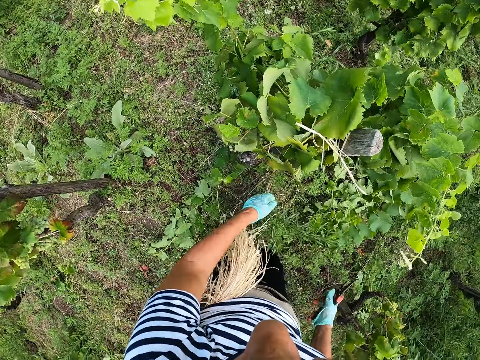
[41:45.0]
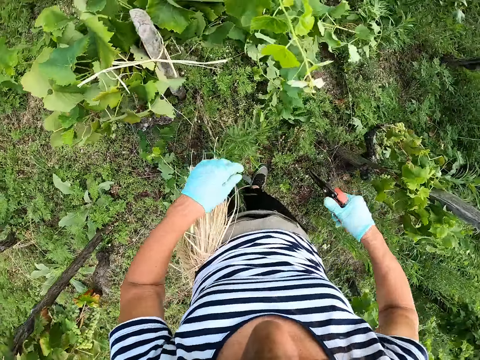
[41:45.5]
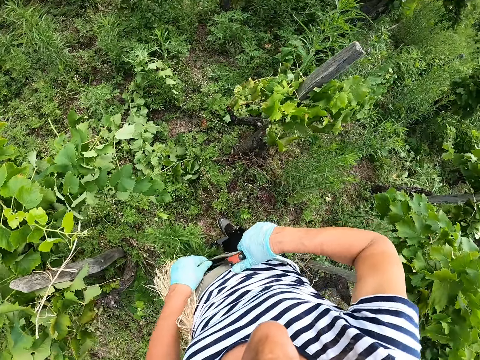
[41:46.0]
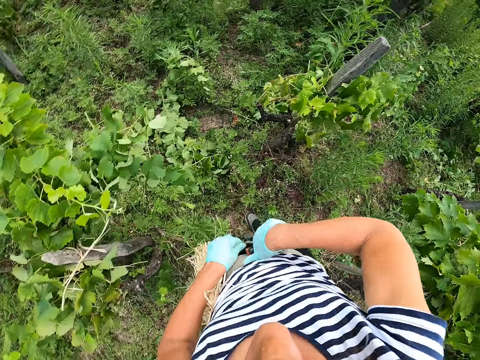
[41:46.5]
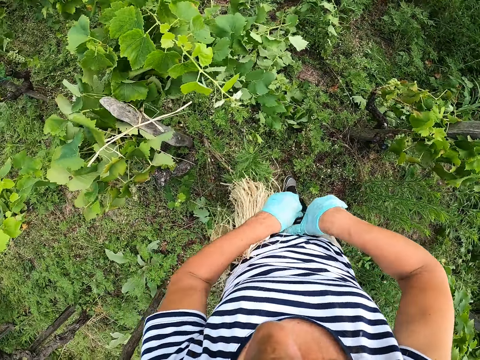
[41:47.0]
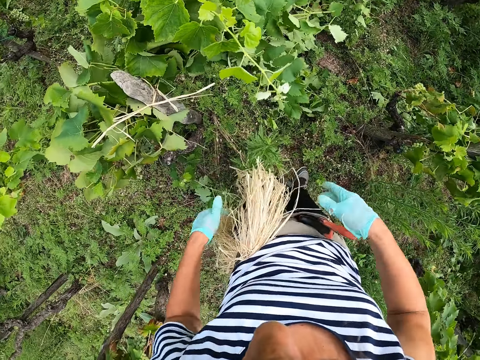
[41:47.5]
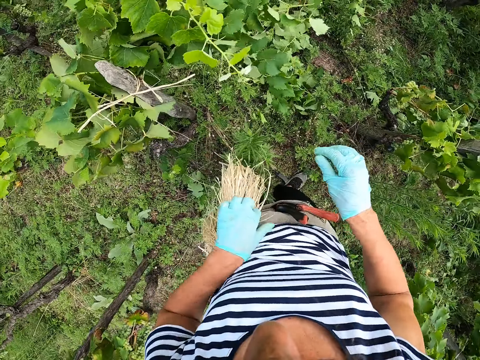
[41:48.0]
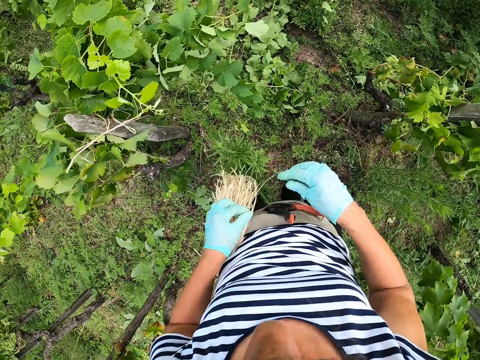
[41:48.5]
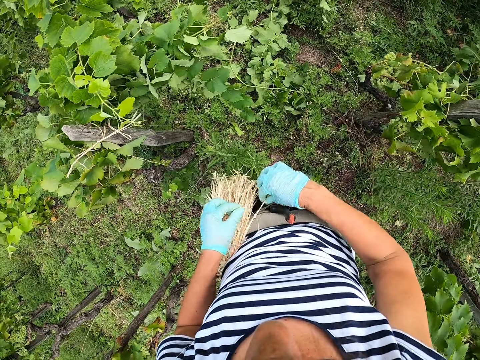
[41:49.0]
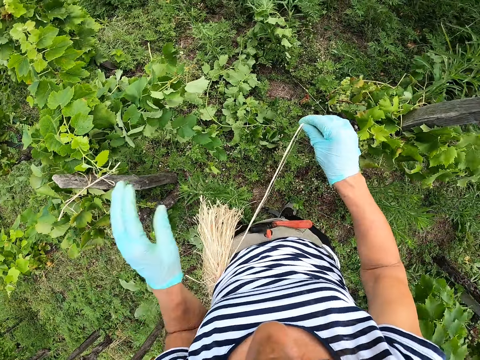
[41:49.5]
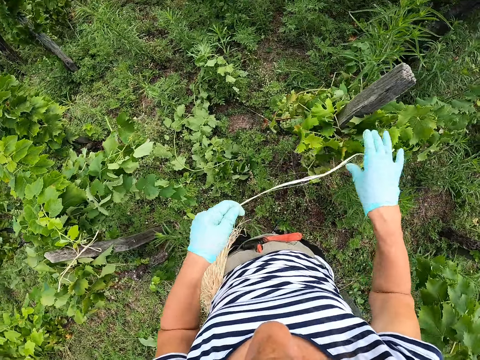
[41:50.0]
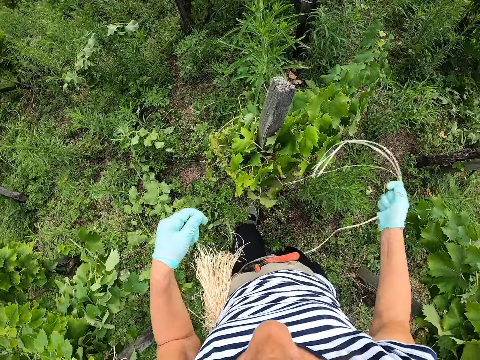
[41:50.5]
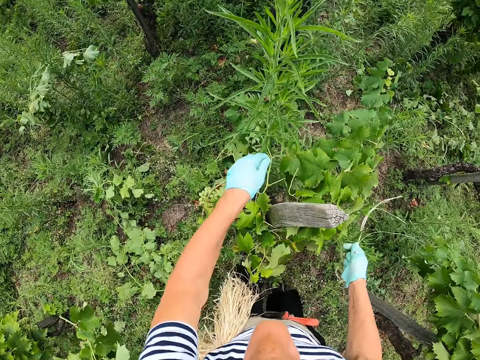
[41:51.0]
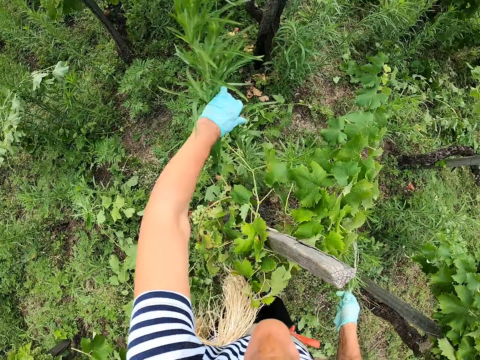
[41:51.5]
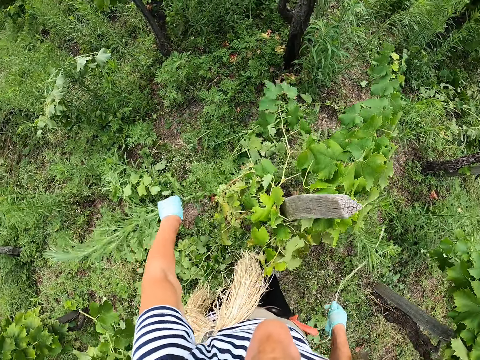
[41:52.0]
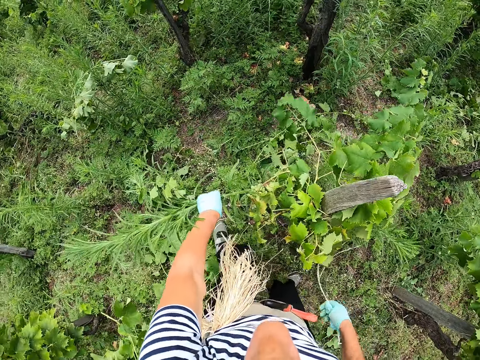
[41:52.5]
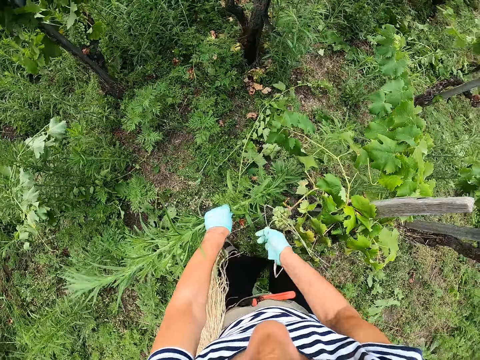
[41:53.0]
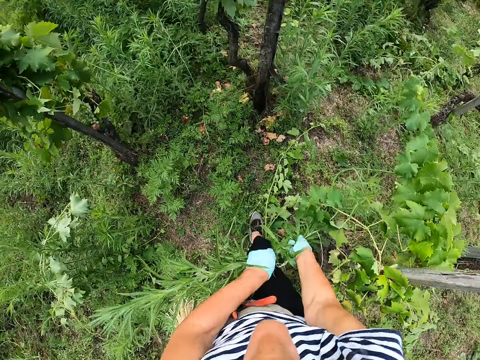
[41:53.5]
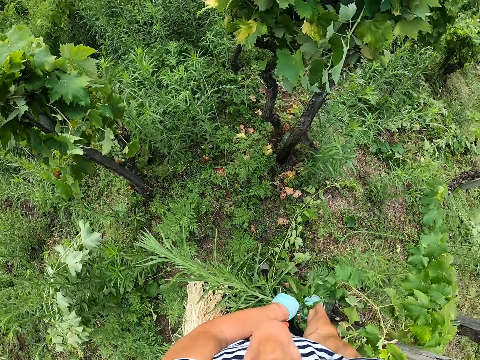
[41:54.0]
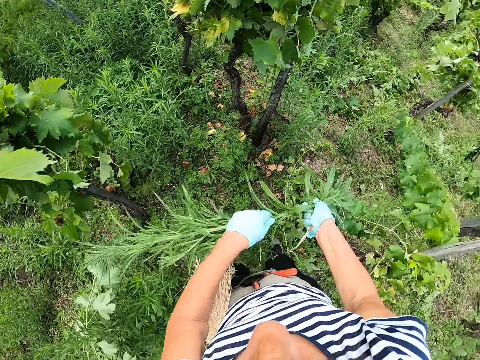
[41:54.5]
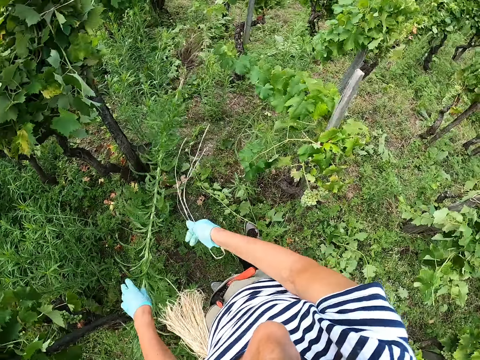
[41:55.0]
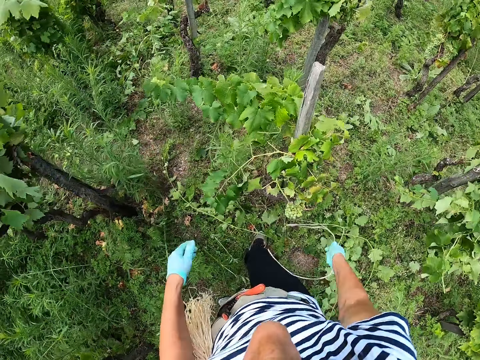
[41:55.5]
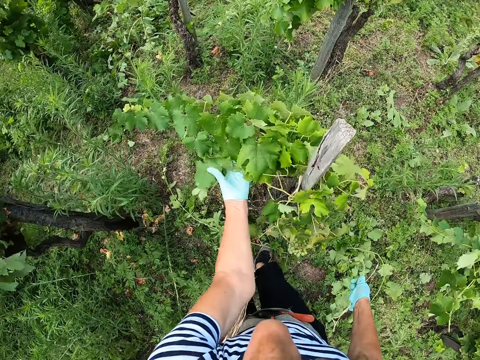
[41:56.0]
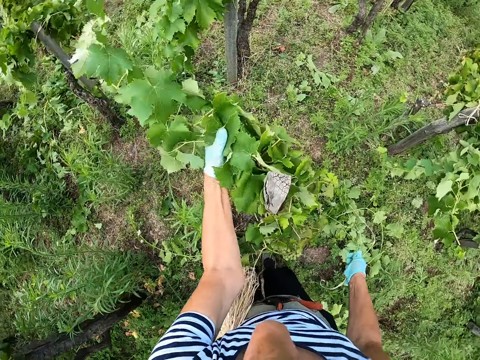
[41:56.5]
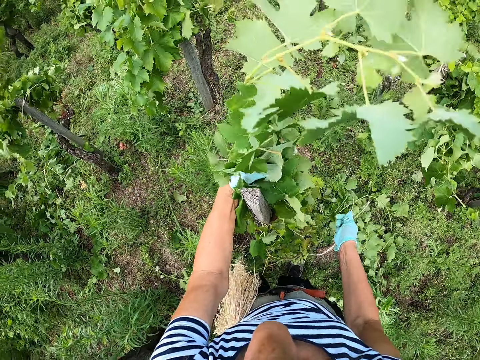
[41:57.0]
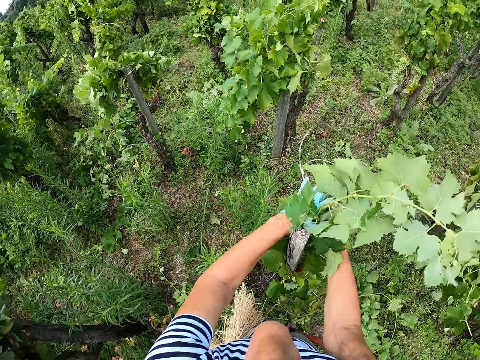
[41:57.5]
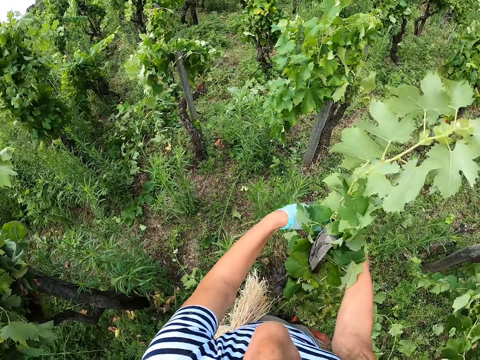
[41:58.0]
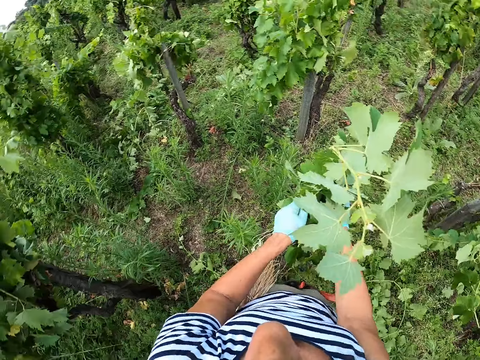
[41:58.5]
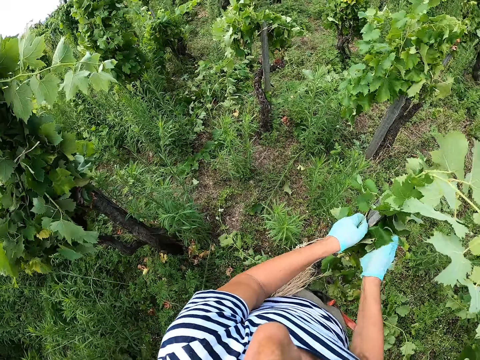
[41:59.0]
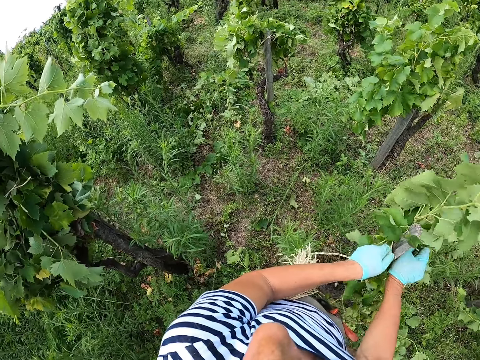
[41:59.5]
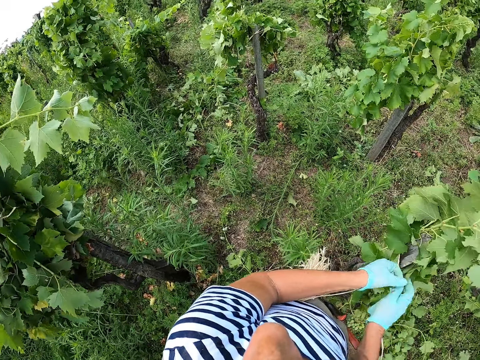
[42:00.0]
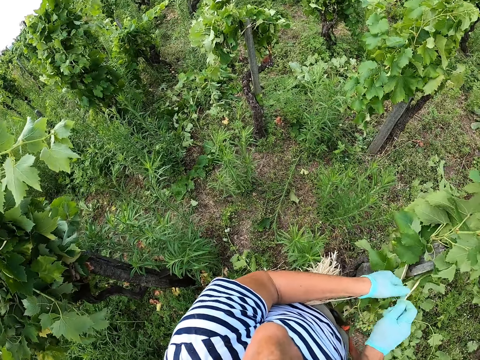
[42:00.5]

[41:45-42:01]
The camera wearer puts a trimmer in a pouch. They take a rope. They pull a string. They hold a branch. They tie grape leaves. They pull grass or a plant from the ground. They drop the plant on the ground. They tie the grape leaves. They hold the leaves.

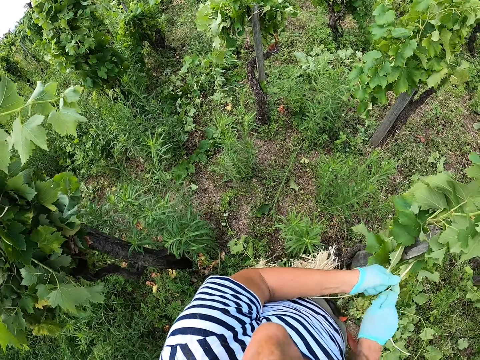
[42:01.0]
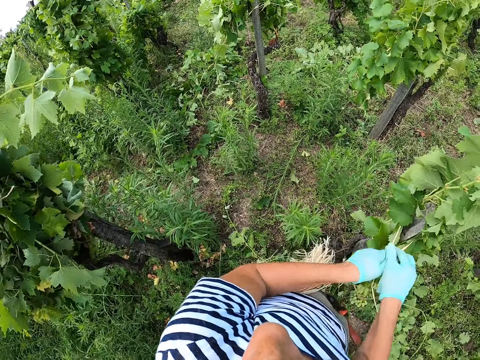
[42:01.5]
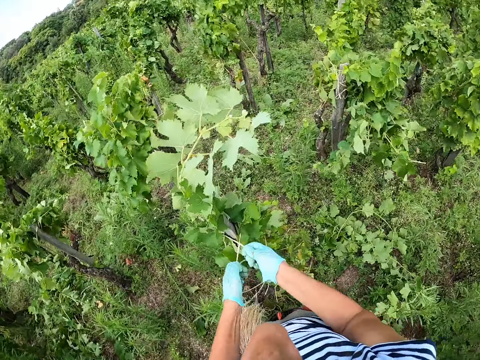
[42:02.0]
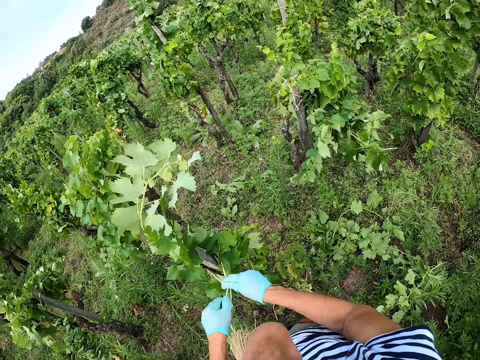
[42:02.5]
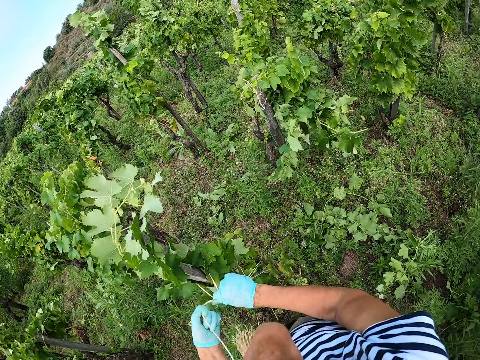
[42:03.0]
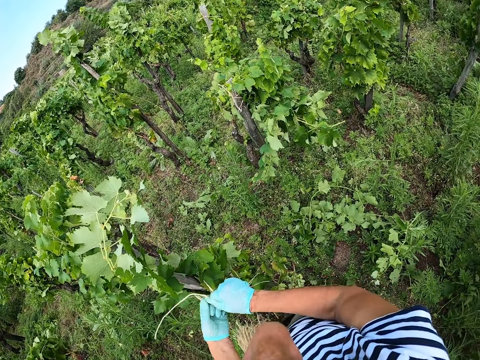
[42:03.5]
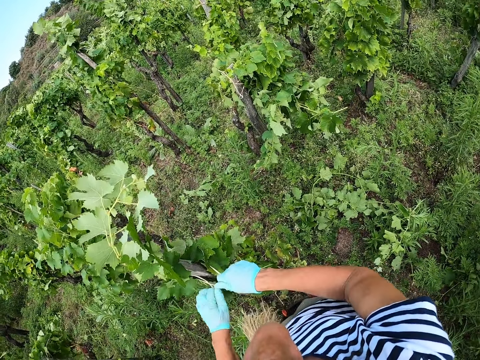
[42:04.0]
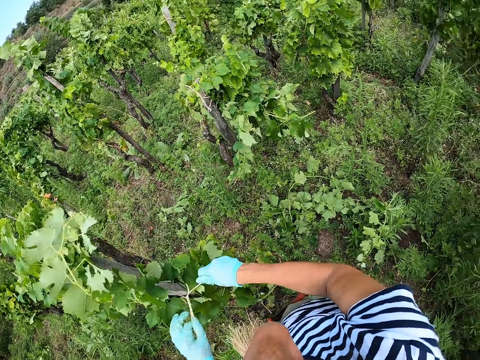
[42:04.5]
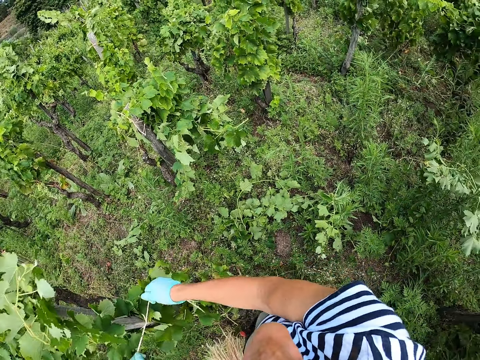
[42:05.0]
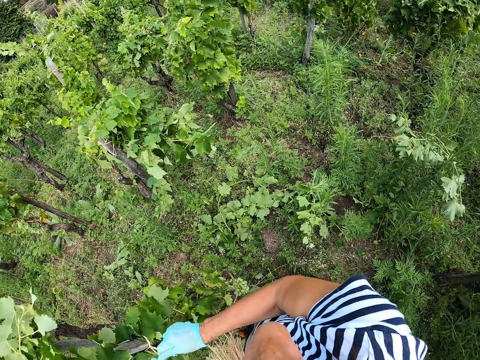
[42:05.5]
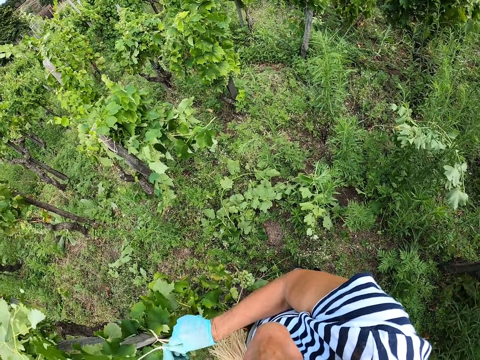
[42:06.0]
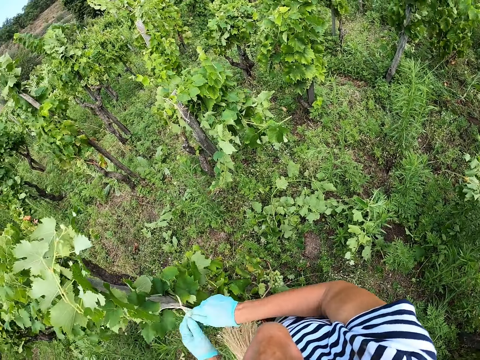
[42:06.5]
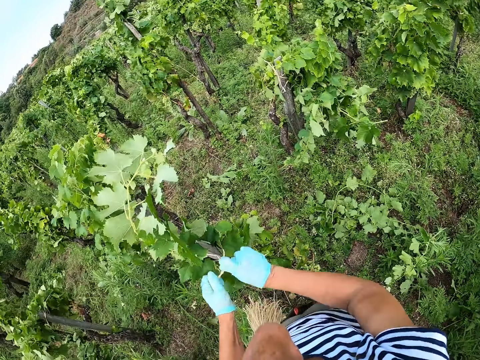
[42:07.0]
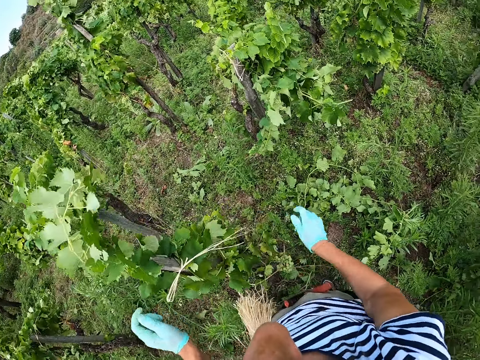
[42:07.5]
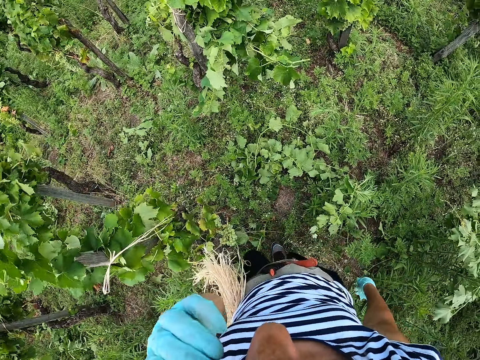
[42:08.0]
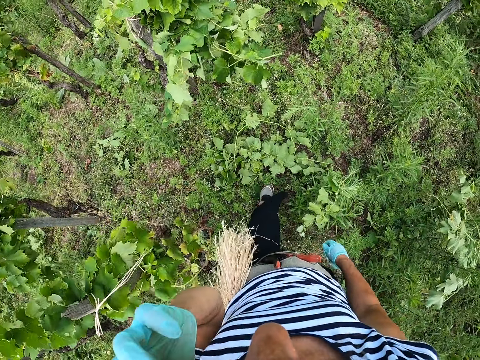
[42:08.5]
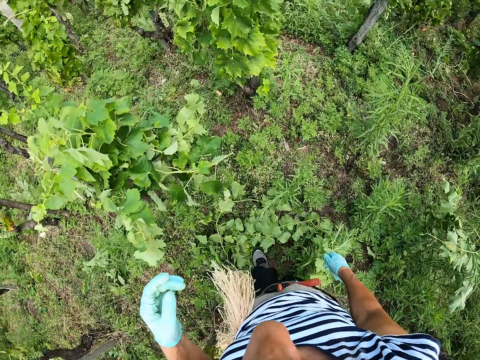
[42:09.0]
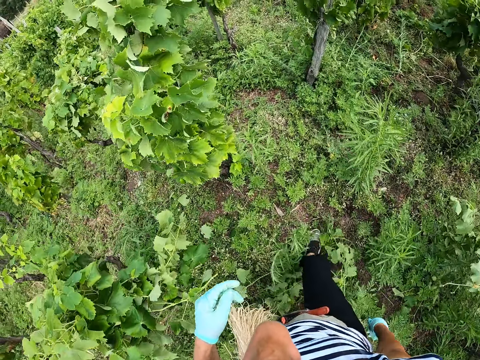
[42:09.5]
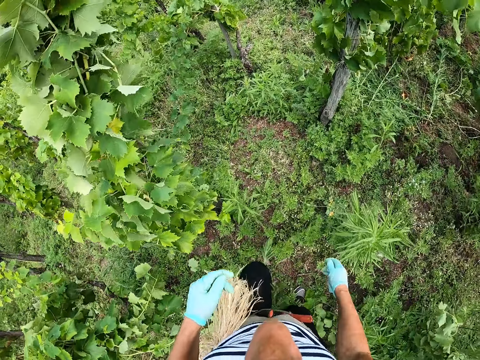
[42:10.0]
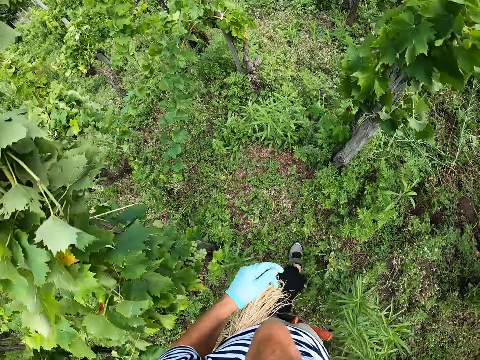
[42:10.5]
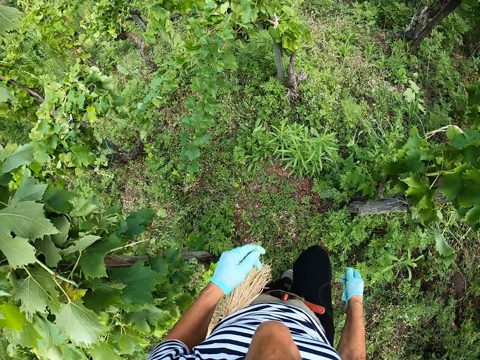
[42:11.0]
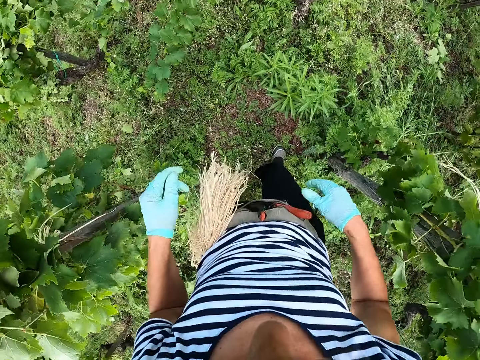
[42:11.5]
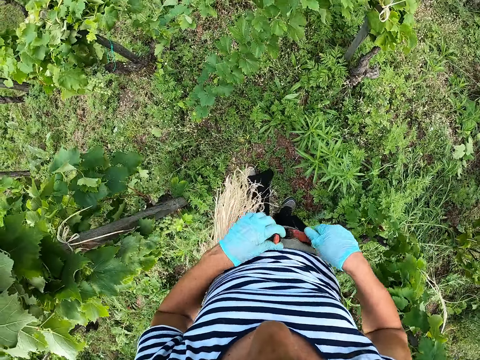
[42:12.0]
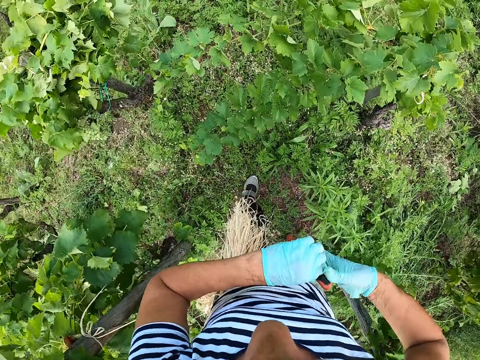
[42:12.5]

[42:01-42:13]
The camera wearer ties the plant to a pole with a string. They tighten the string. They walk around.
